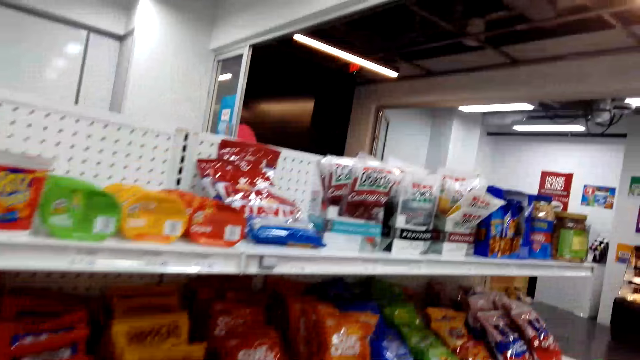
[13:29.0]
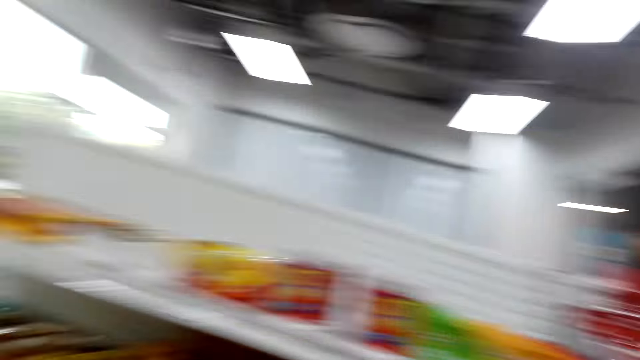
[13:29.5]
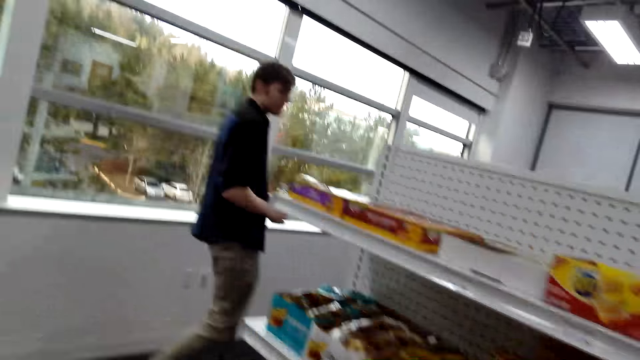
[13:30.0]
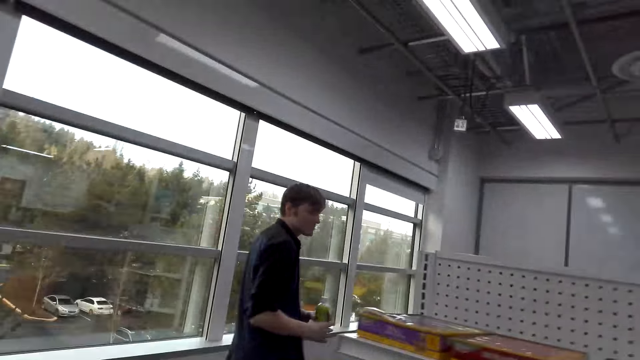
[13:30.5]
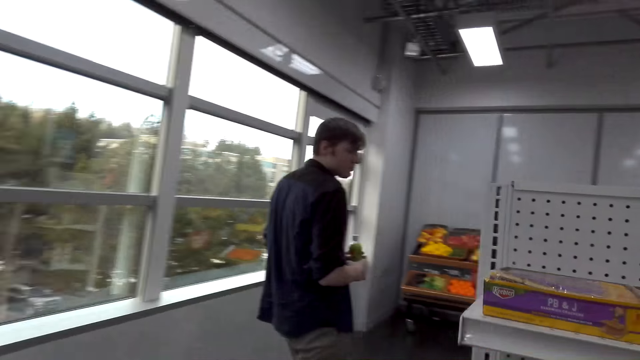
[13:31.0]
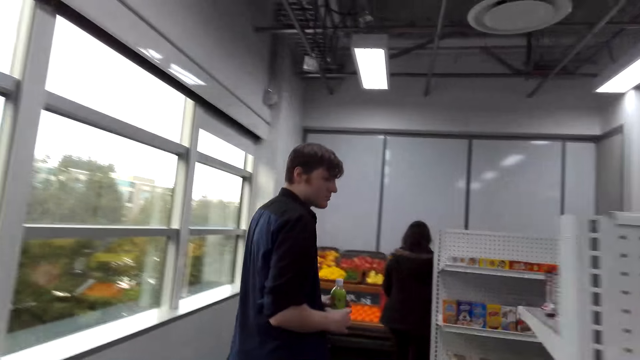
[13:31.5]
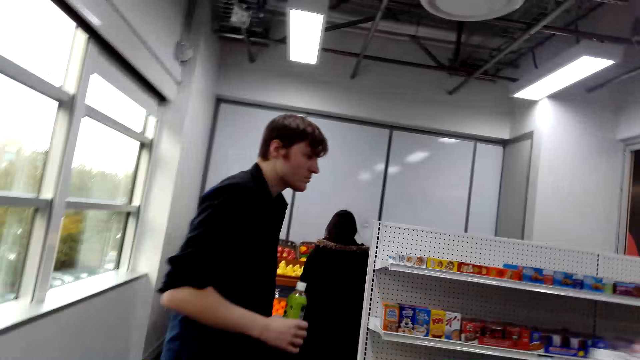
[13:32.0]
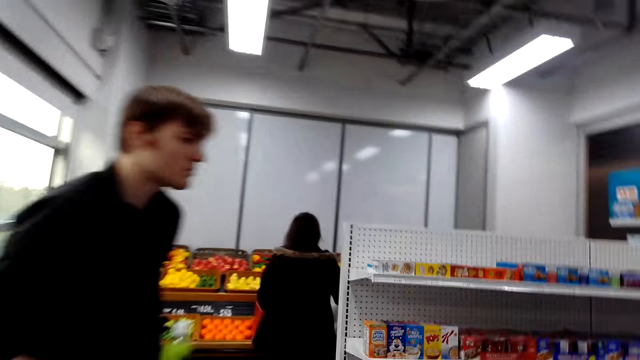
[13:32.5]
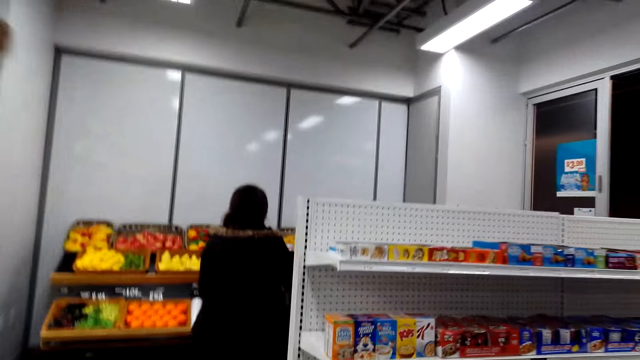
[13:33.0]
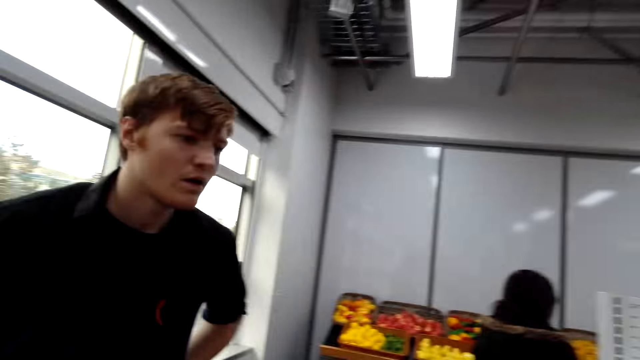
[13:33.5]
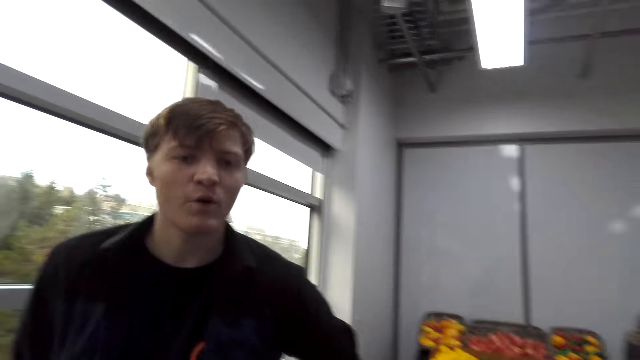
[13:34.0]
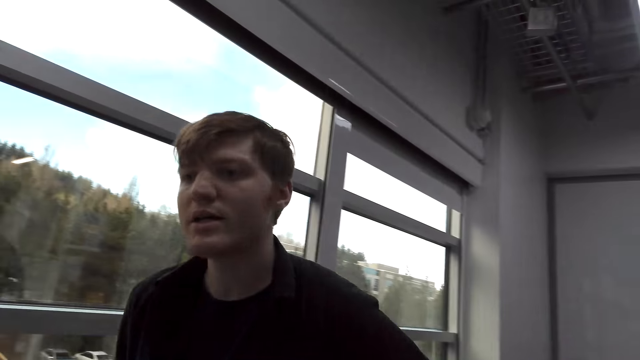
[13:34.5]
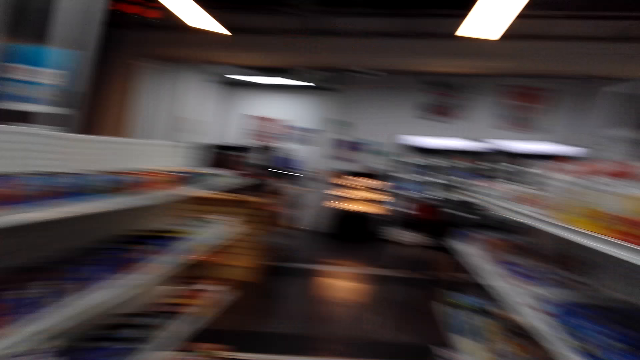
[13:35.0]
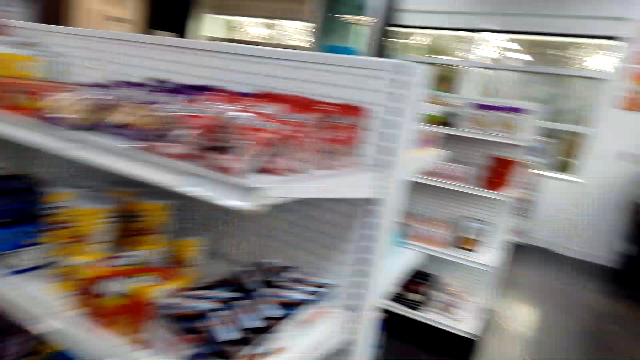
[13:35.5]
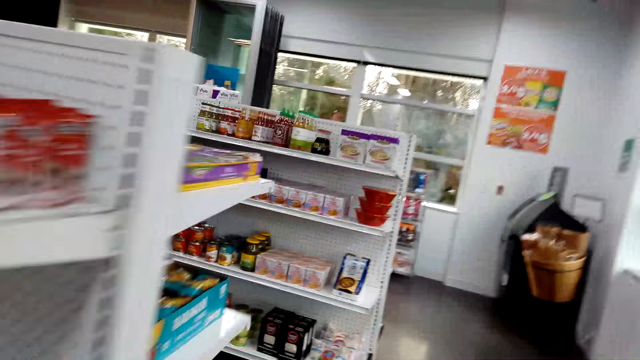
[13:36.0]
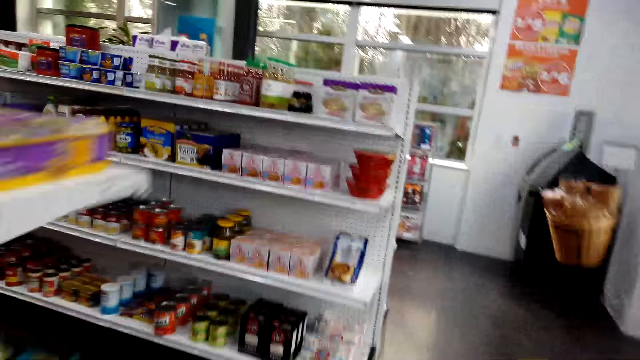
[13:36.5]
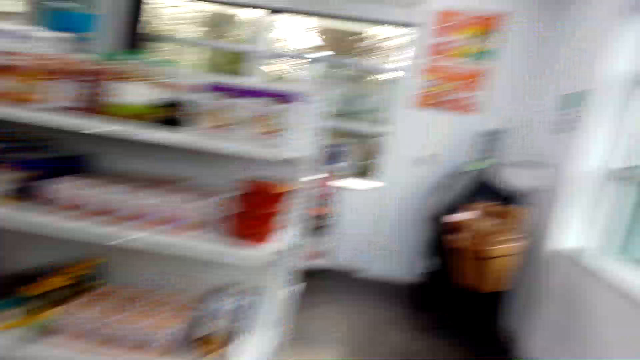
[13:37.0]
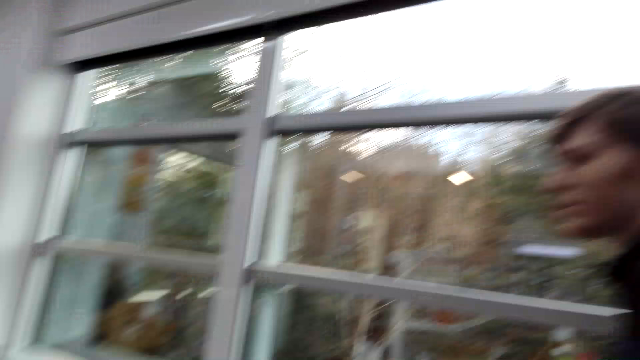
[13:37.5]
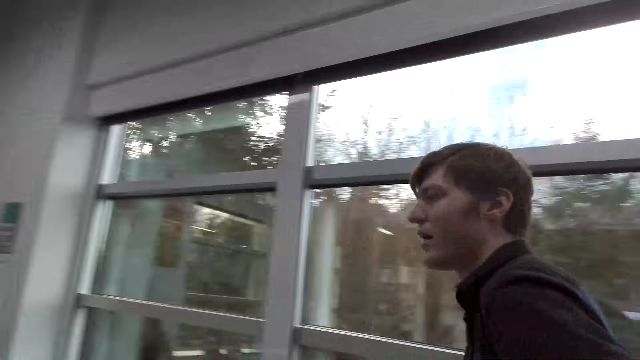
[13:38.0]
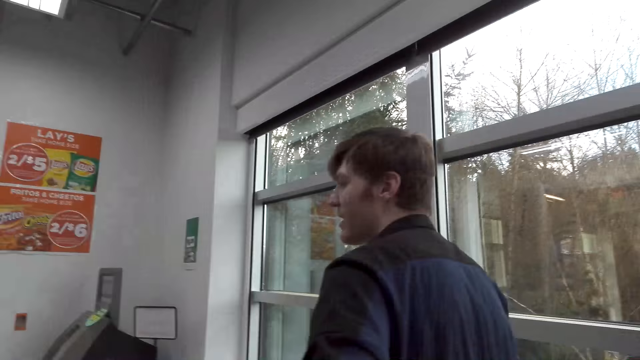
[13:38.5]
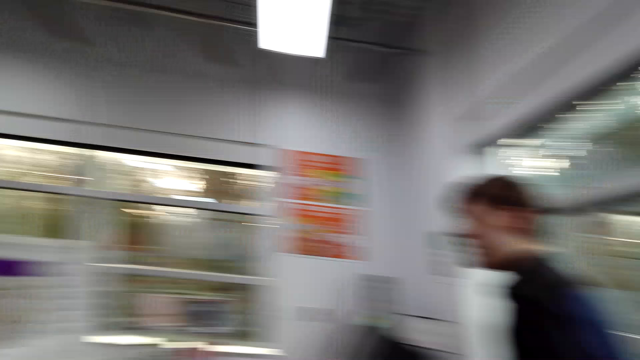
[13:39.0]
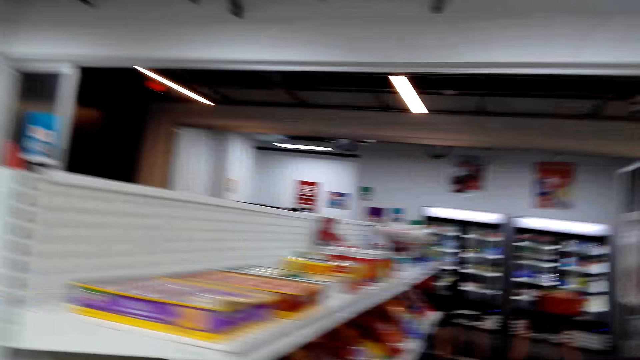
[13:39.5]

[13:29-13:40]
The camera wearer talks to a man. They walk towards the man. They talk to the man. They follow the man. They talk to the man.

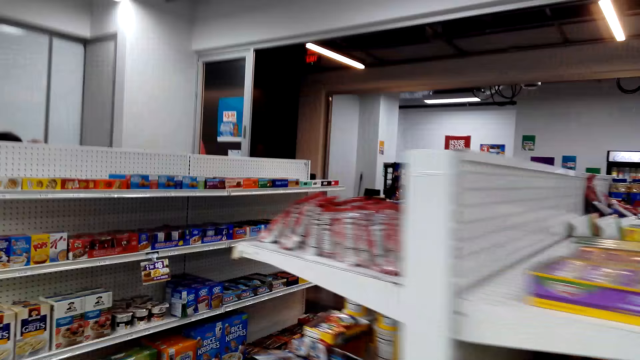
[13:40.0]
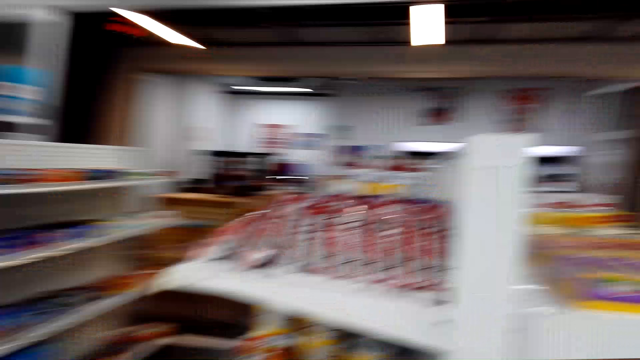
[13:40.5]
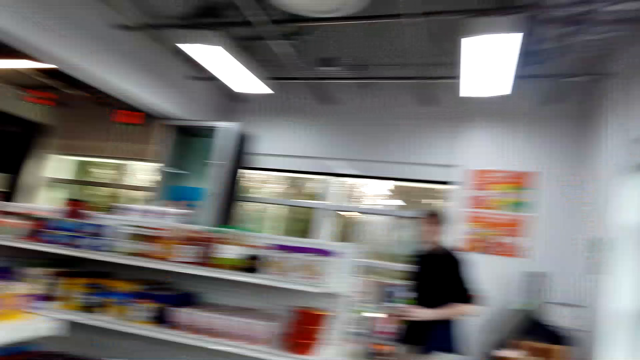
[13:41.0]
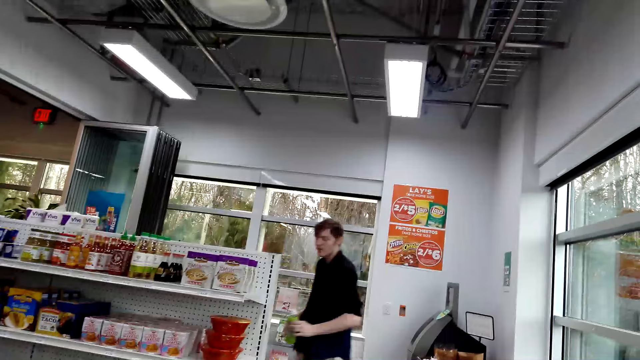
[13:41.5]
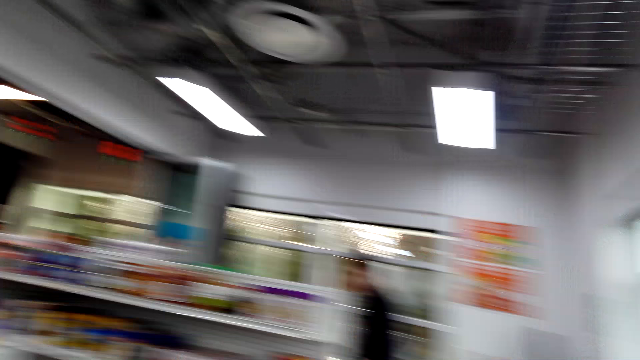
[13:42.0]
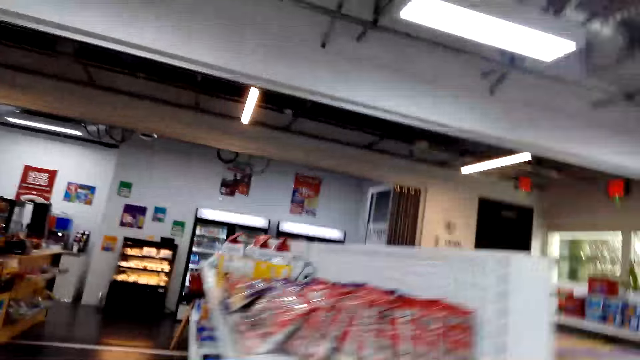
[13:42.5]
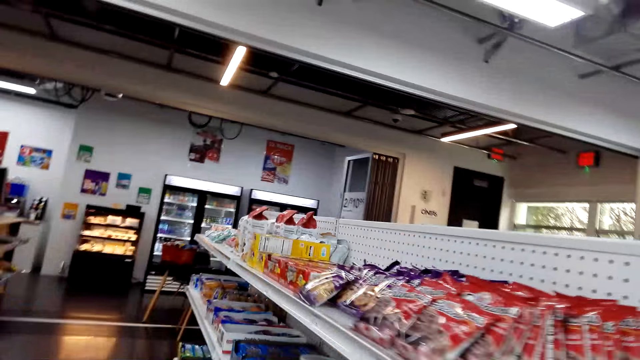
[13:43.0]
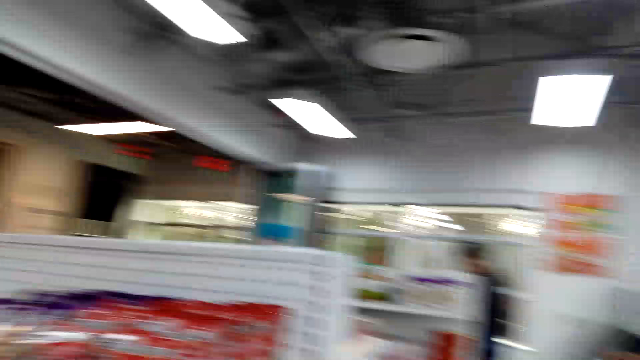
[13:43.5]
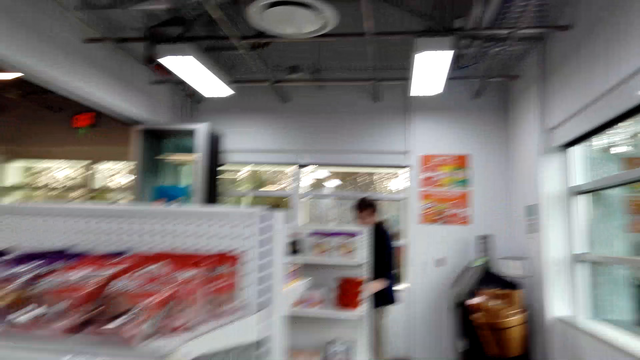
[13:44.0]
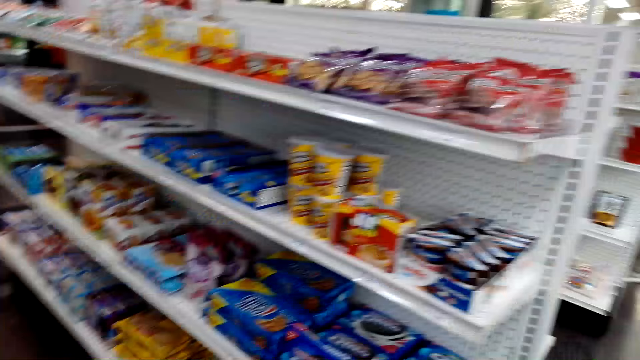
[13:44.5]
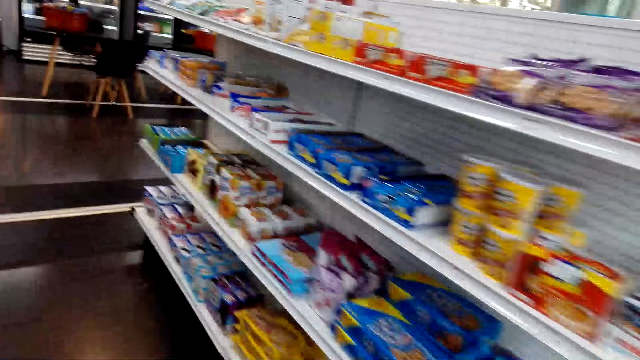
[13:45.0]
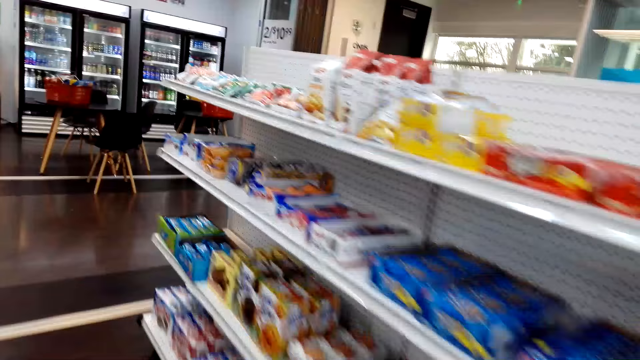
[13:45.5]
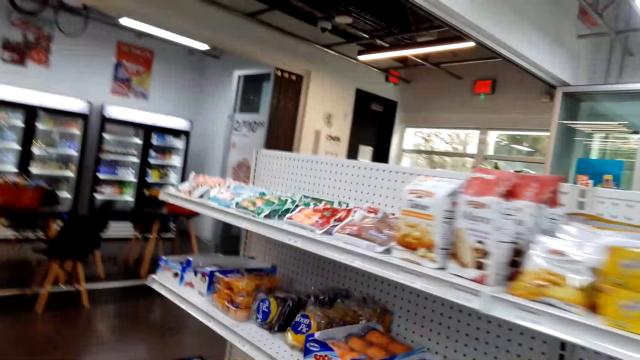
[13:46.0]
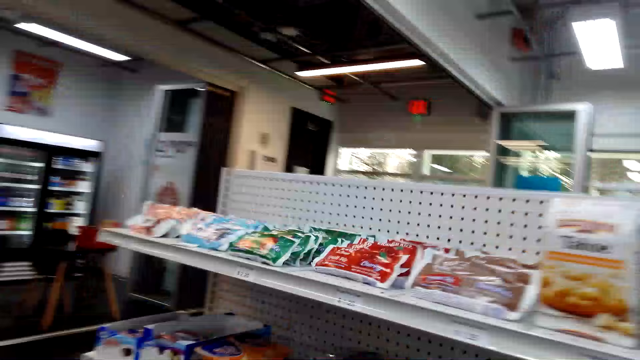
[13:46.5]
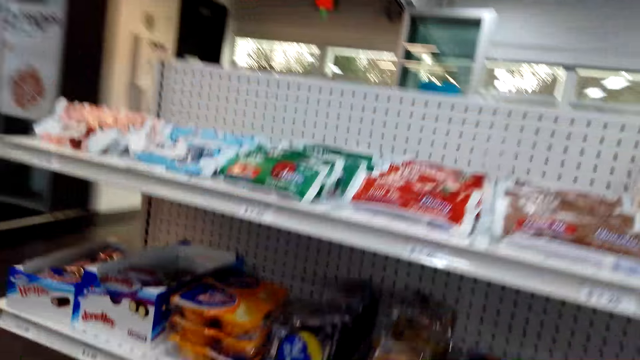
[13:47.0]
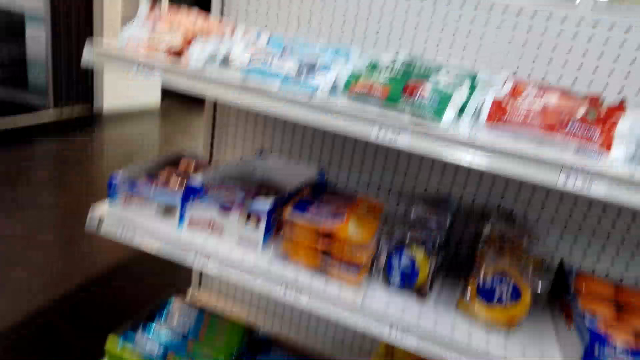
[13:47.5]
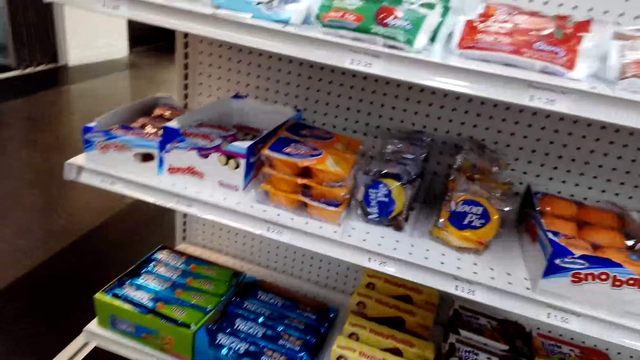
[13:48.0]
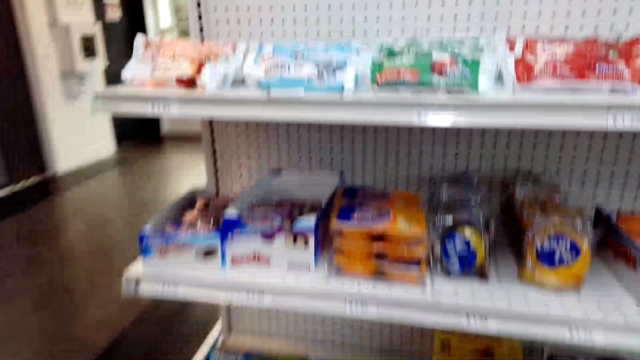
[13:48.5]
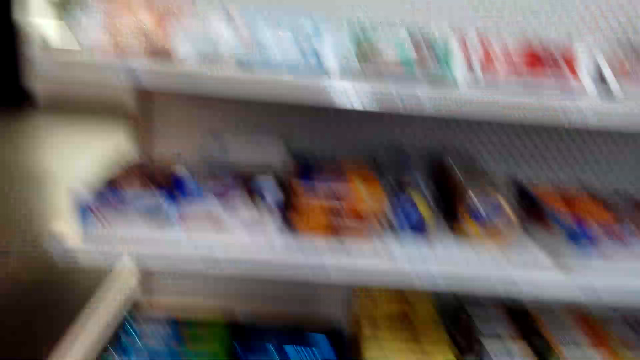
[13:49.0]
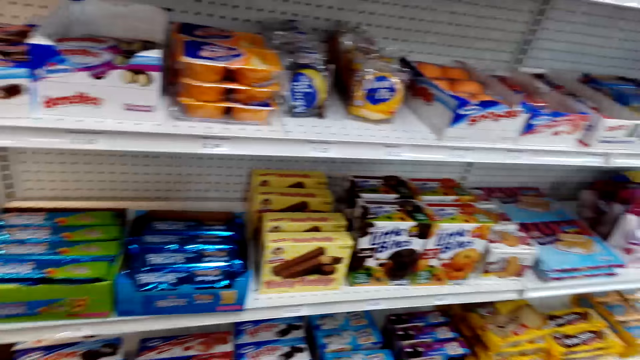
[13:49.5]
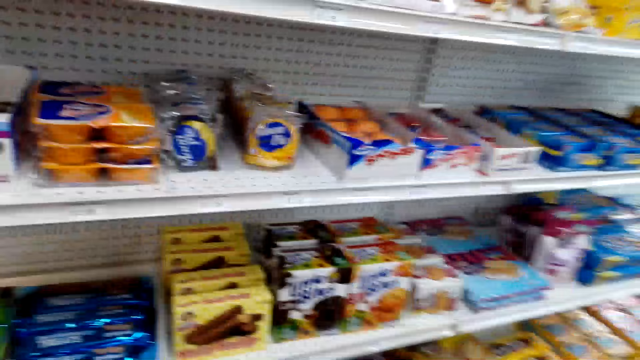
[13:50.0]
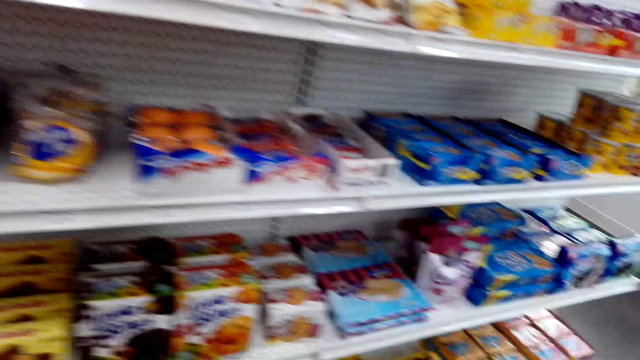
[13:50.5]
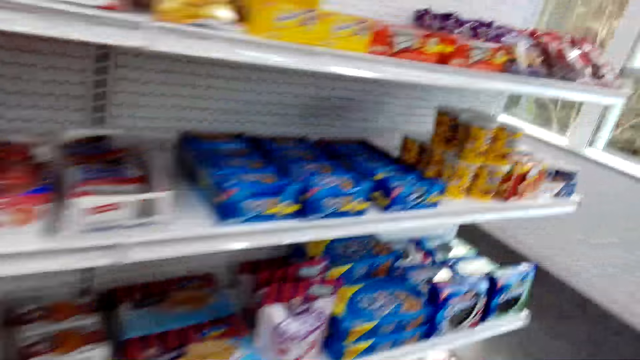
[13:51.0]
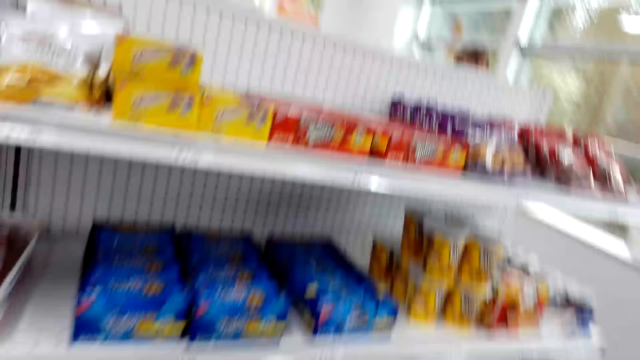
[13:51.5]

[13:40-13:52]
The camera wearer walks towards another rack. A man talks to the camera wearer. The camera wearer walks towards another rack. The man talks to the camera wearer. The camera wearer walks towards the edge of the rack. Another man talks to the camera wearer. The camera wearer inspects the rack. They talk to a woman. They walk towards the edge of the rack.
